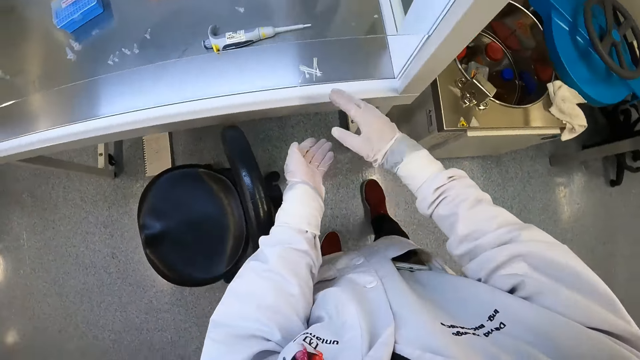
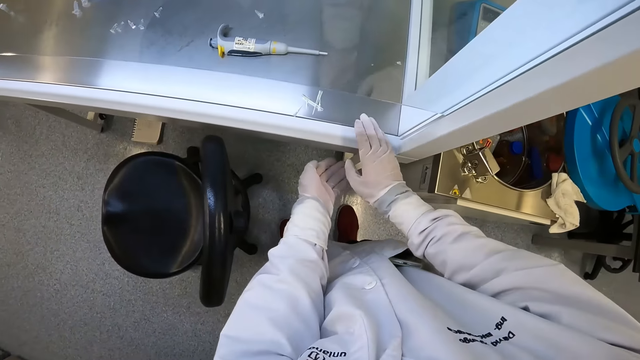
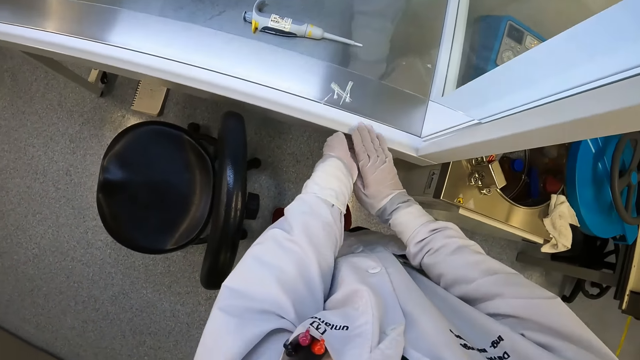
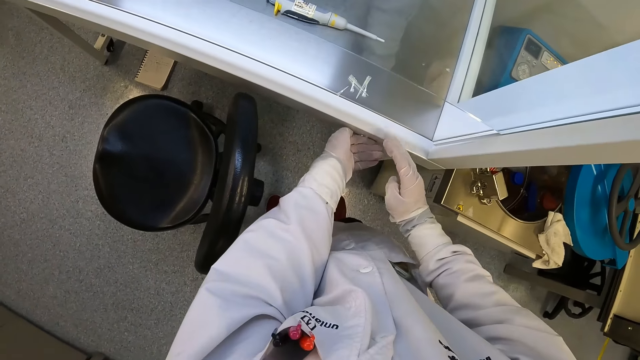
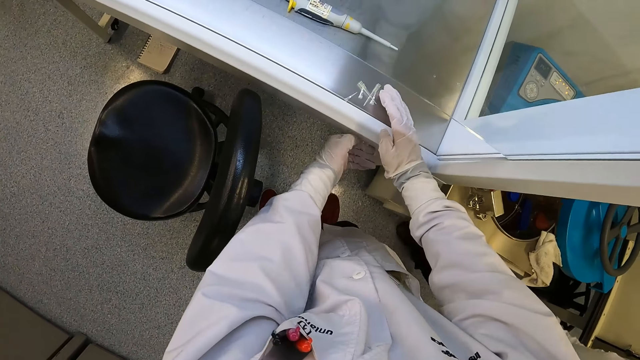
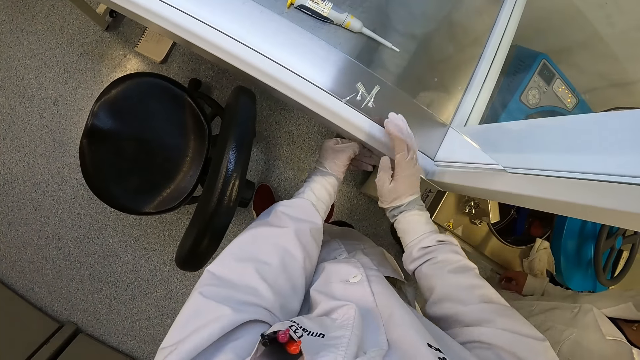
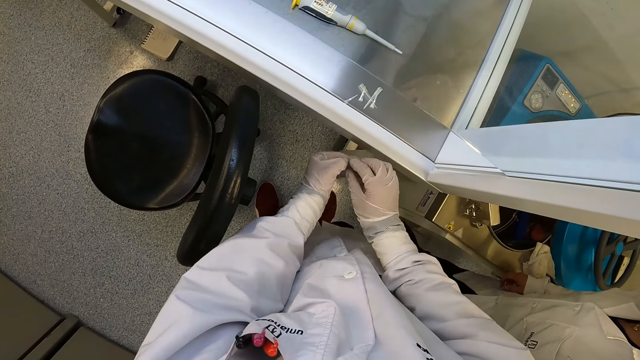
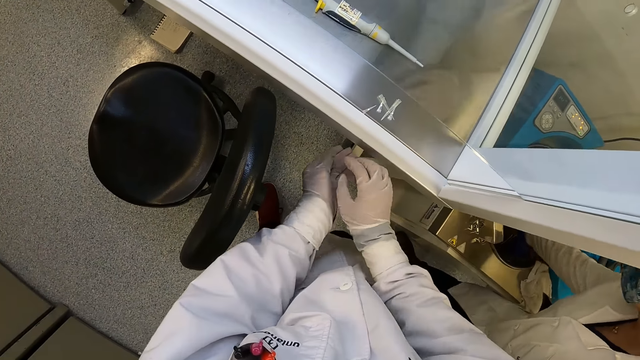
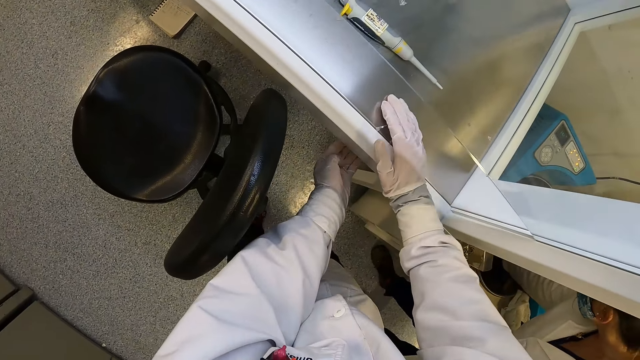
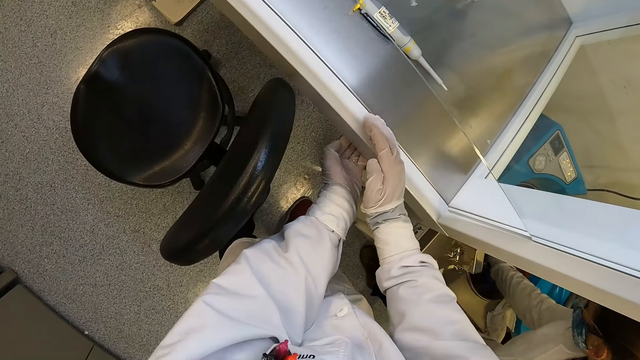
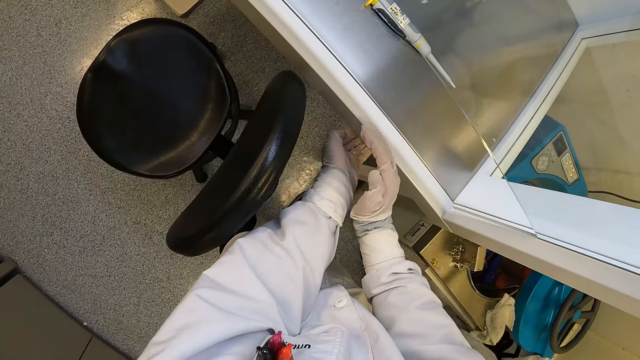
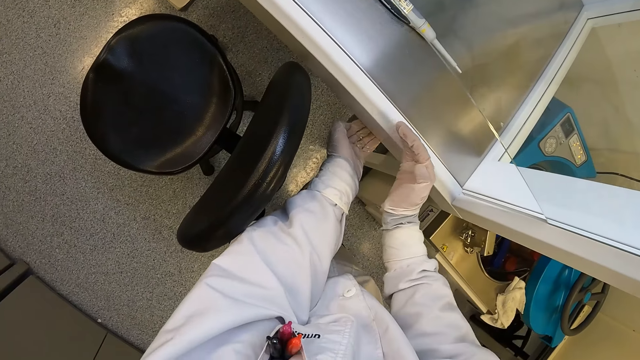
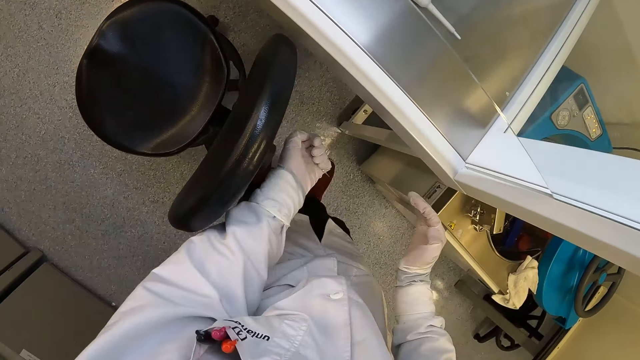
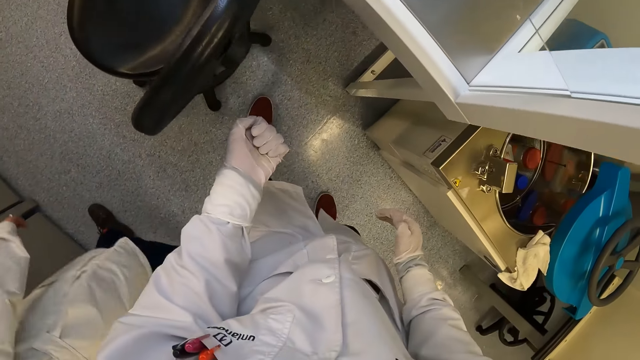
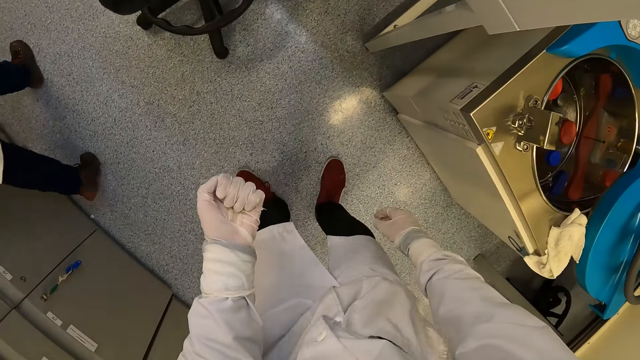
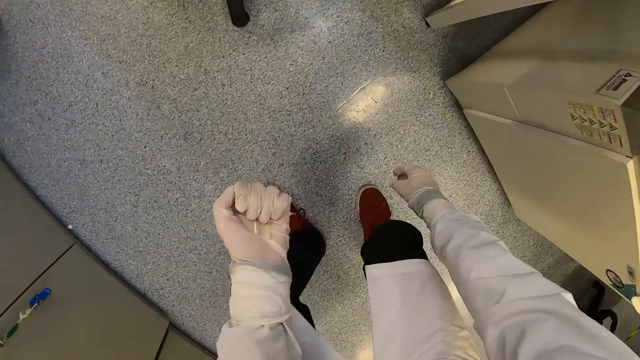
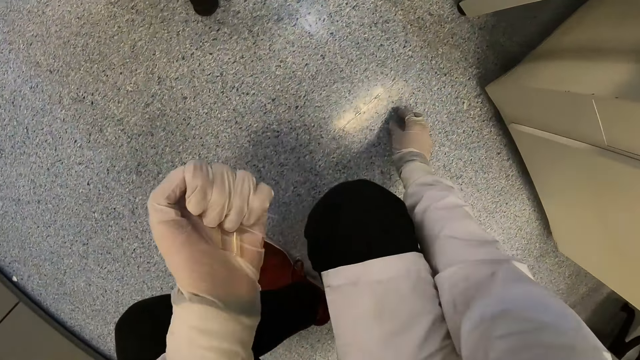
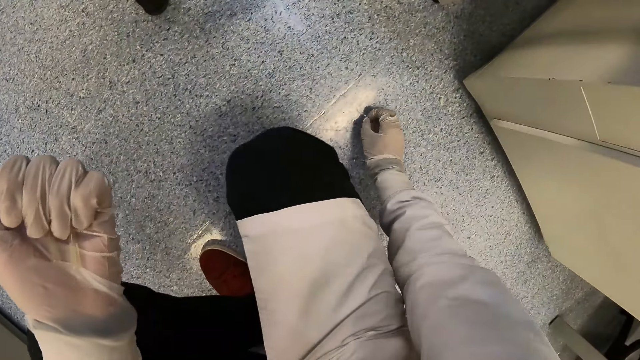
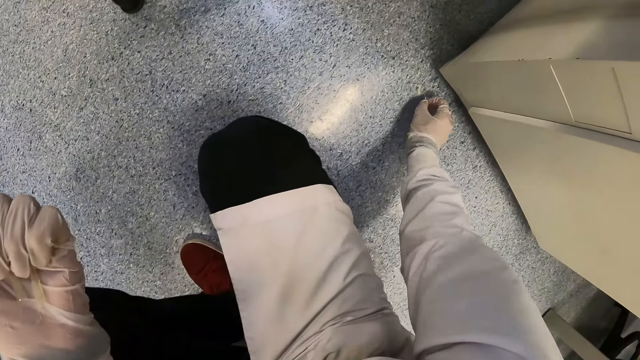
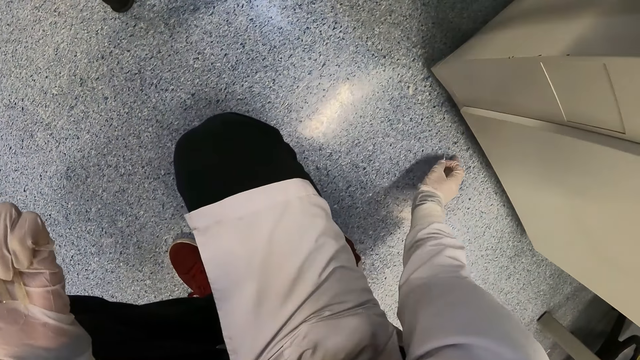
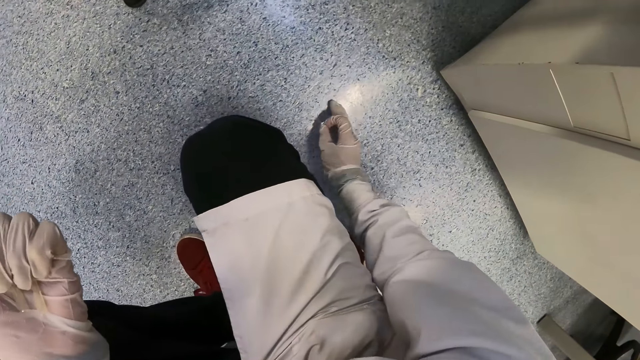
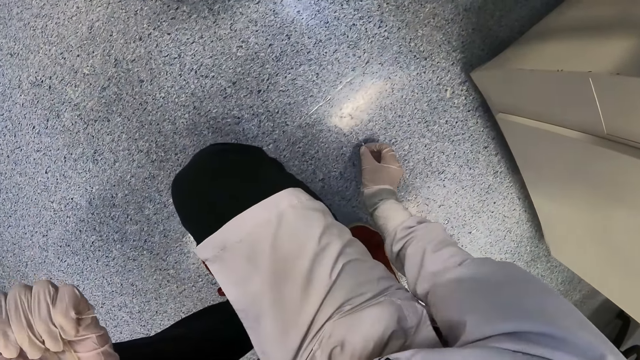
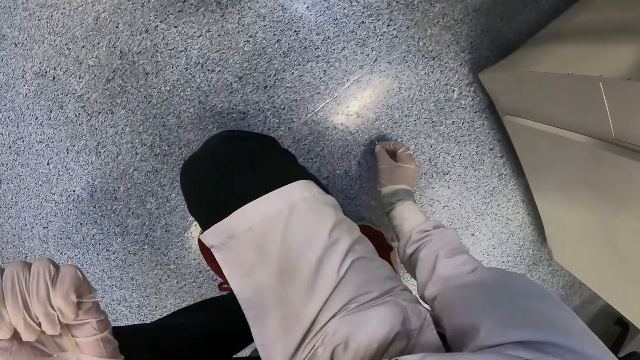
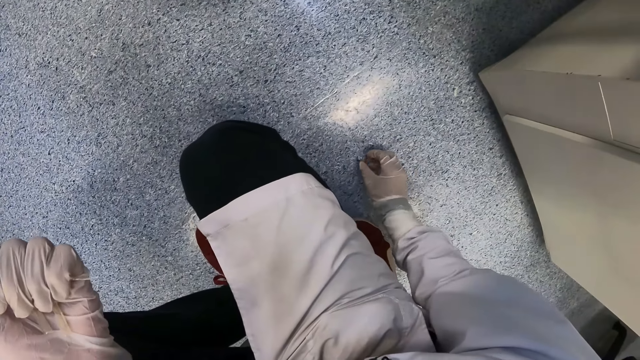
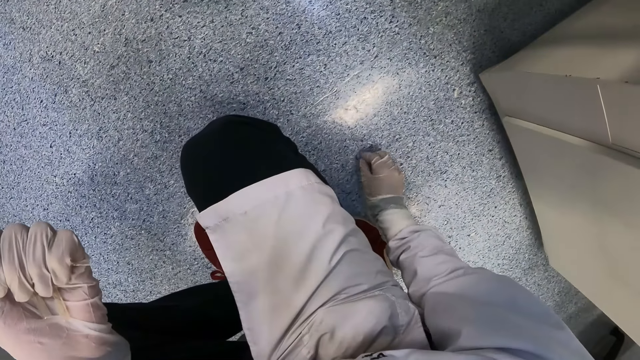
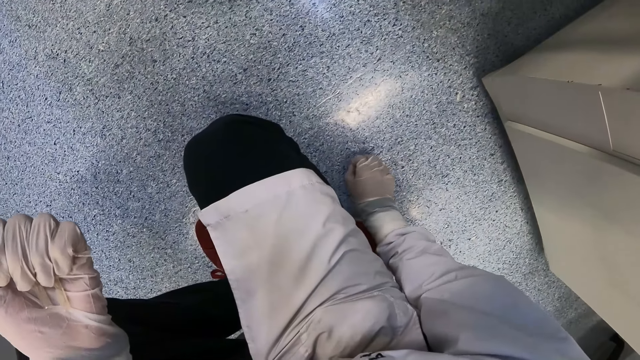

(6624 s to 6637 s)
The camera wearer moves some disposable tips from the biosafety cabinet to his left hand with his right hand. He wipes the waste on the table. He touches a disposable tip in his left hand with his right hand. A woman dips her right hand into a cryogenic freezer. The camera wearer moves some disposable tips from the biosafety cabinet to his left hand with his right hand. The woman walks past the camera wearer. The camera wearer picks up some disposable tips from the floor with his right hand.

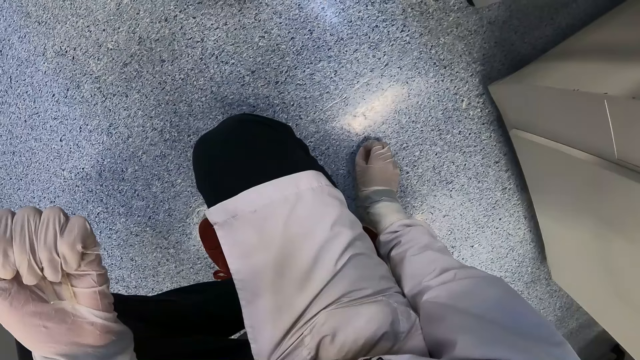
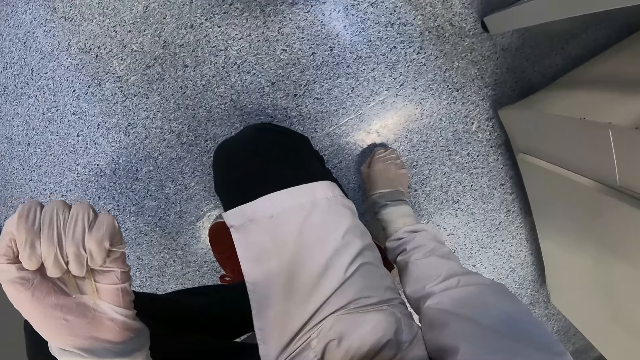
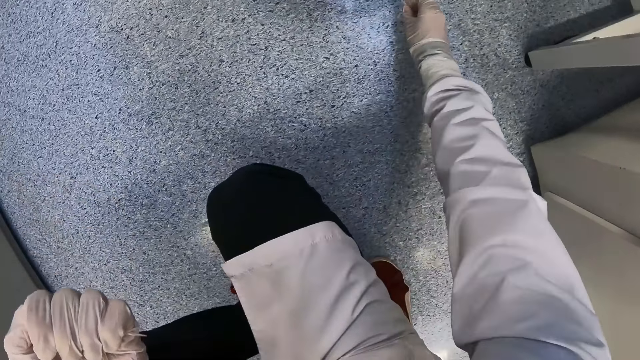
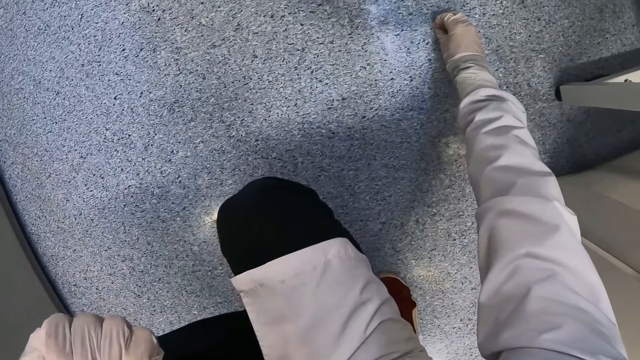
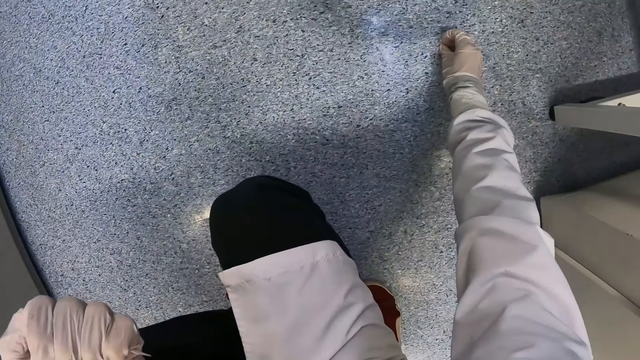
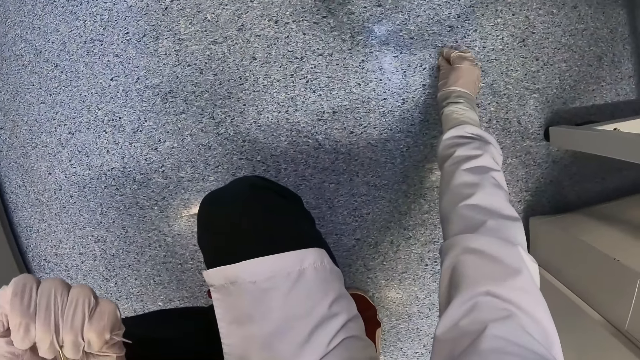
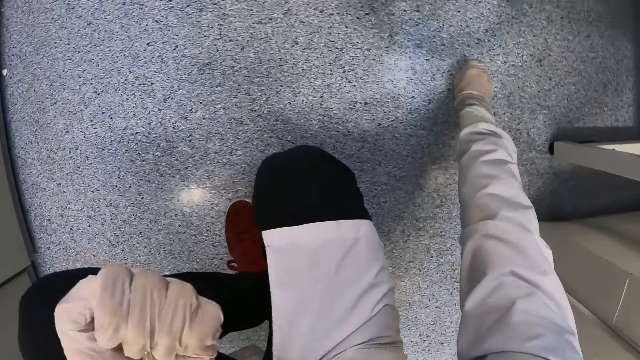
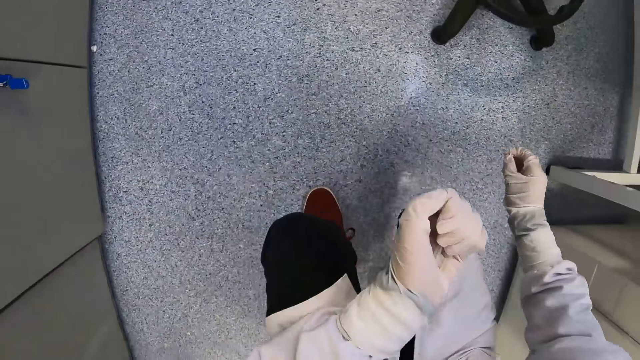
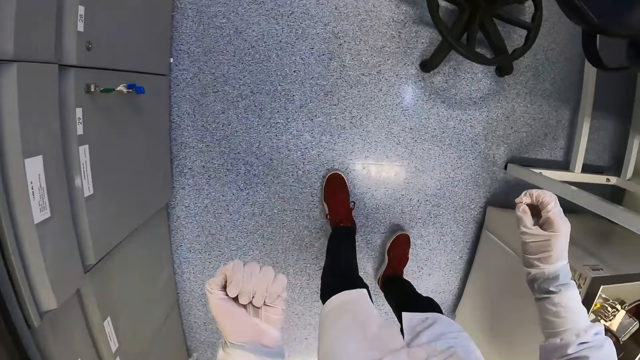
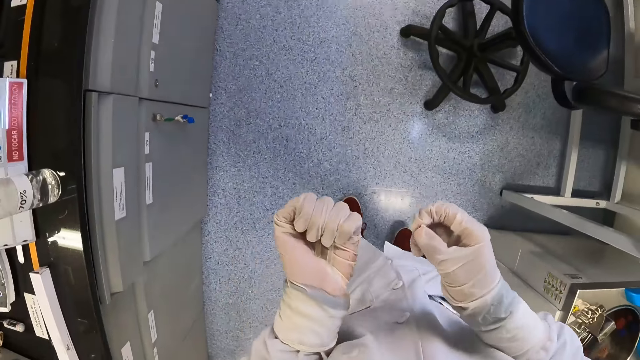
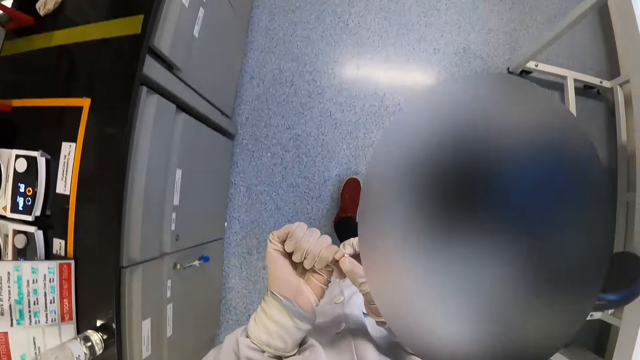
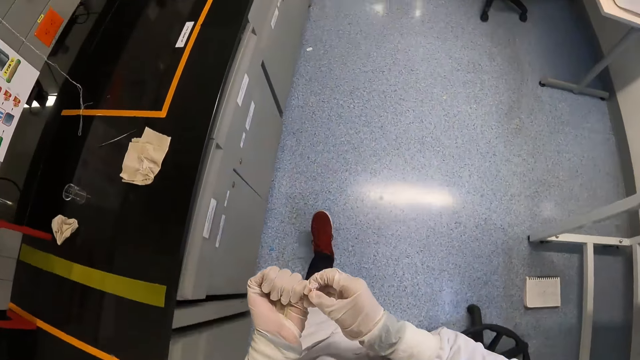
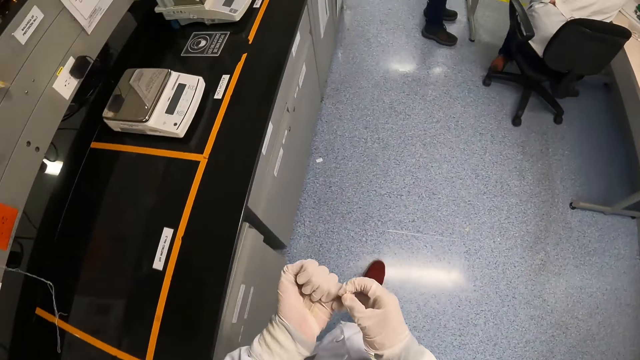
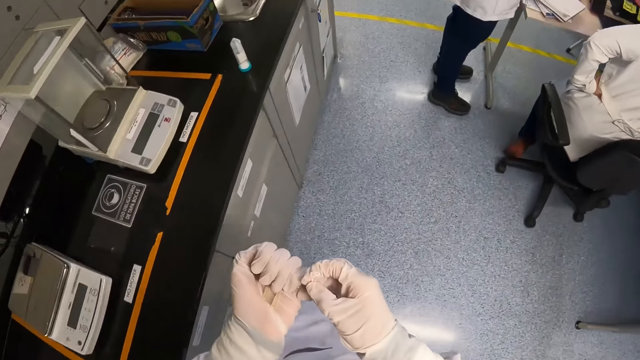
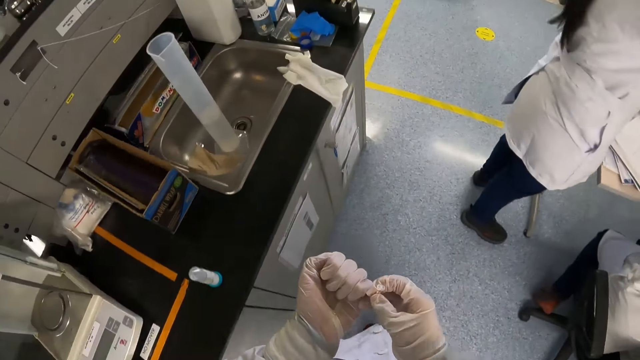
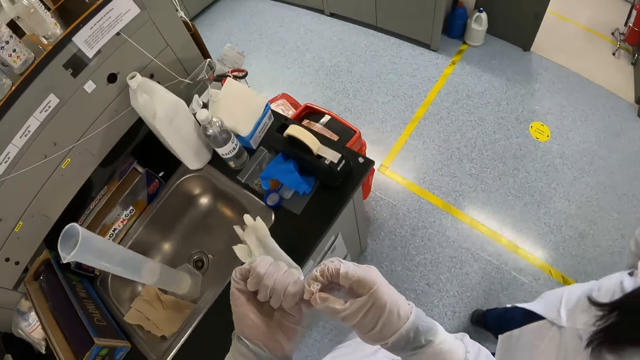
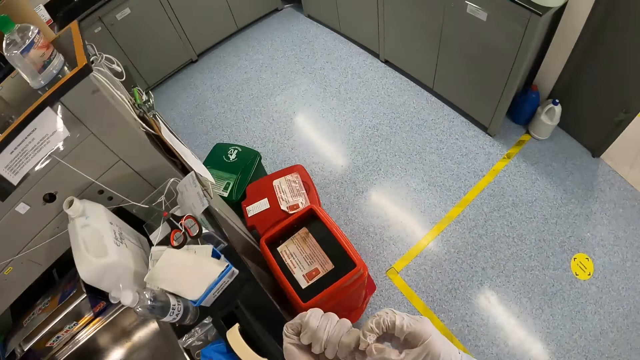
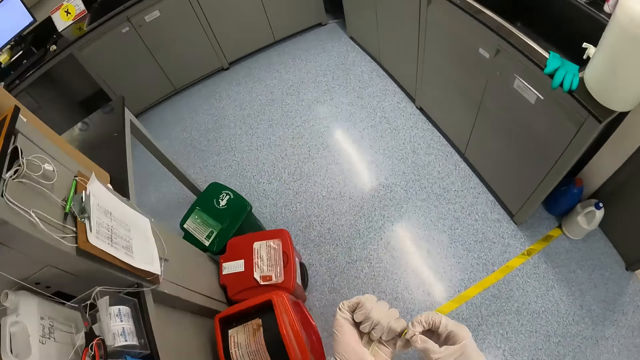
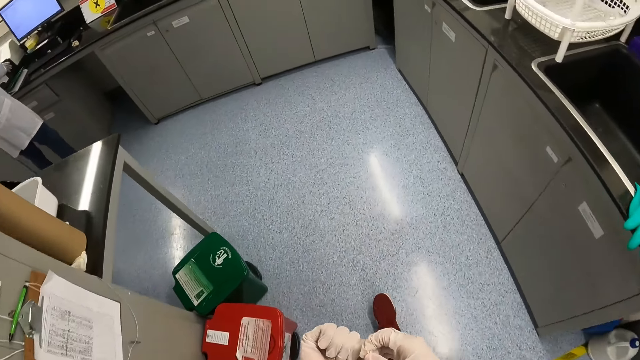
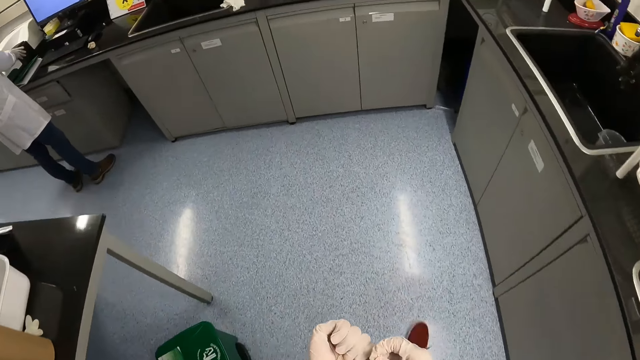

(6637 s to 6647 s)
The camera wearer walks towards a wash basin. The woman interacts with the man.
